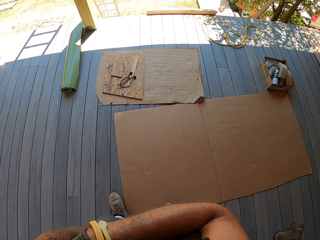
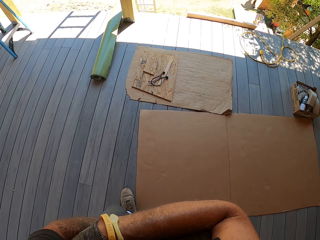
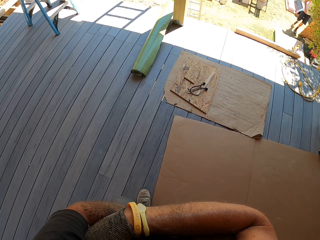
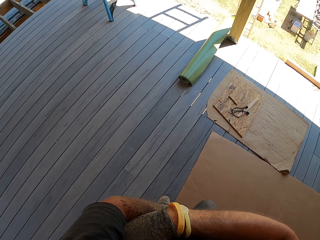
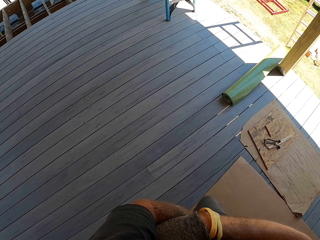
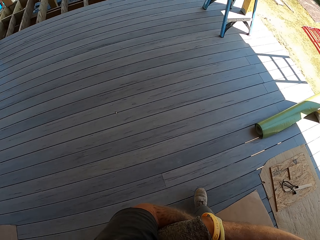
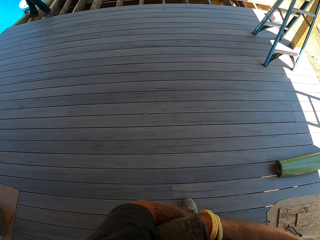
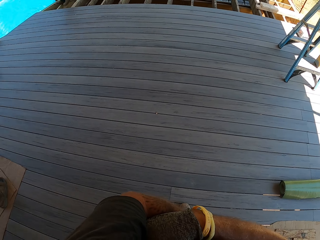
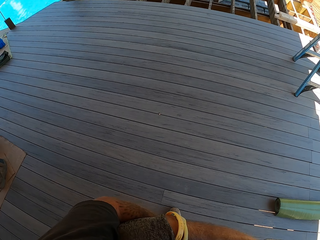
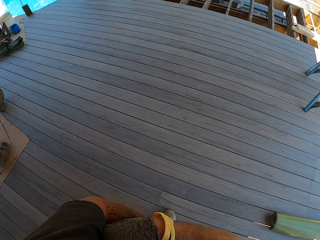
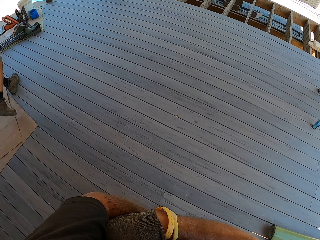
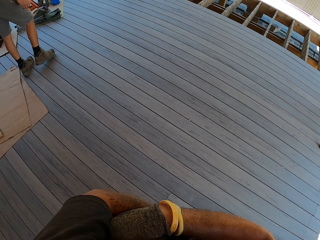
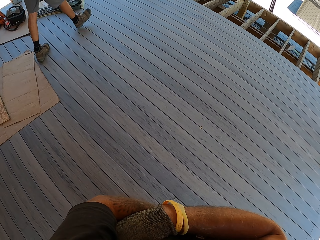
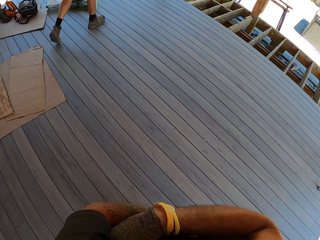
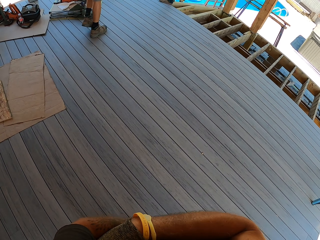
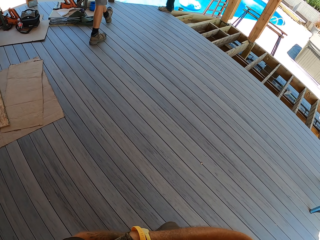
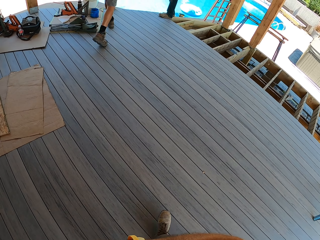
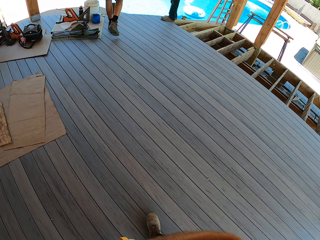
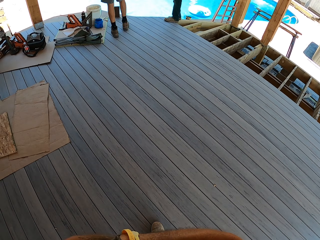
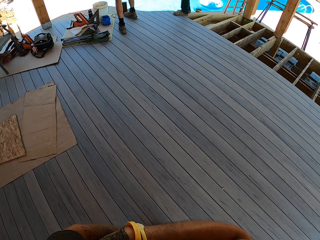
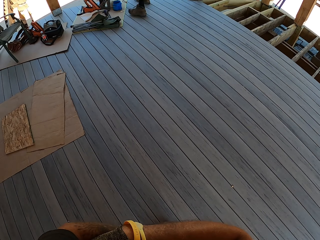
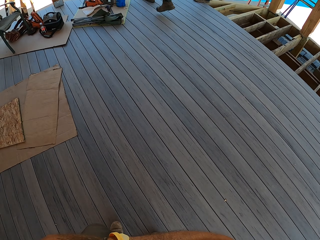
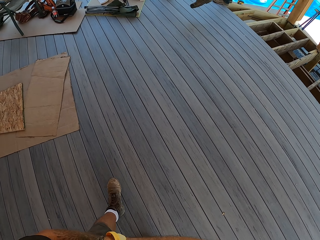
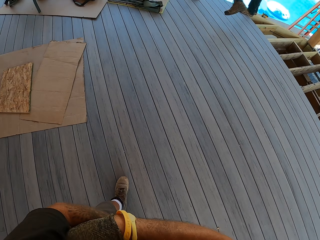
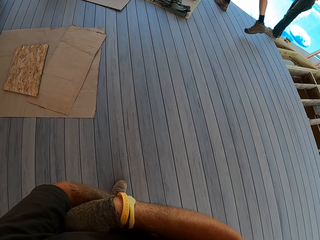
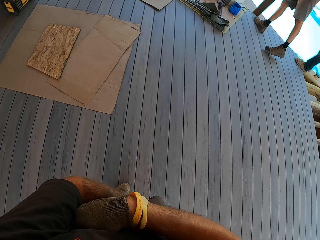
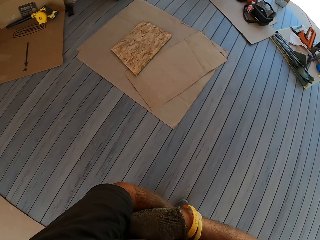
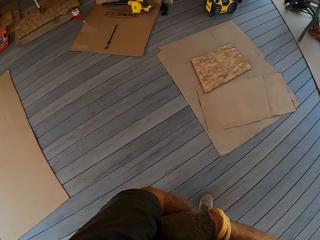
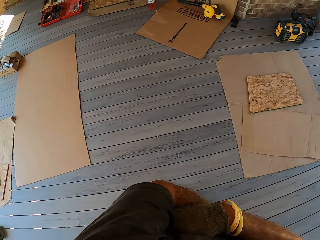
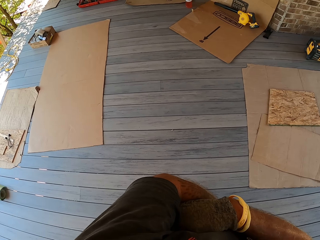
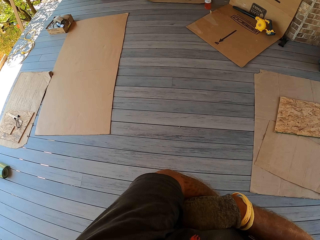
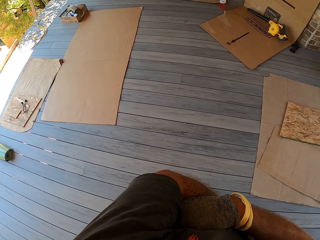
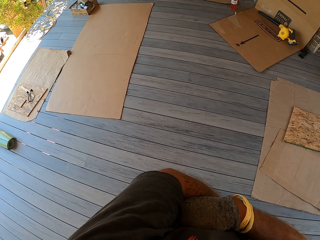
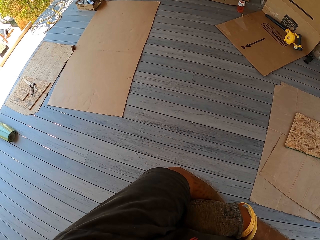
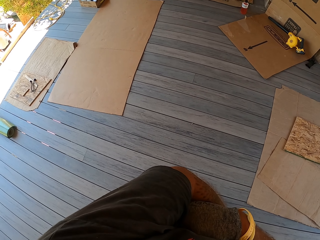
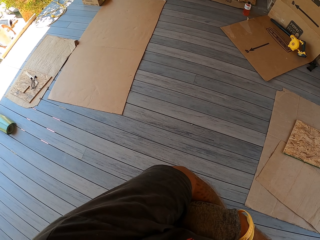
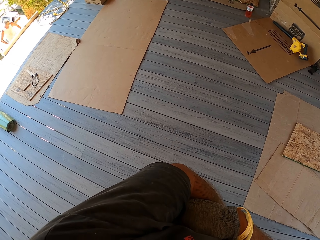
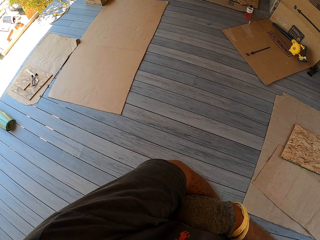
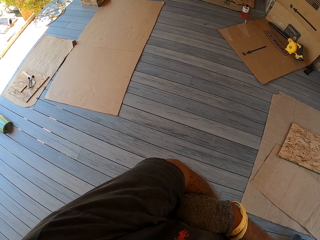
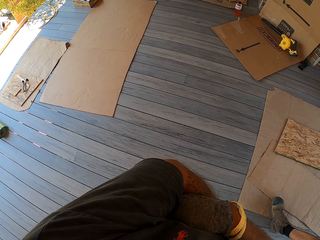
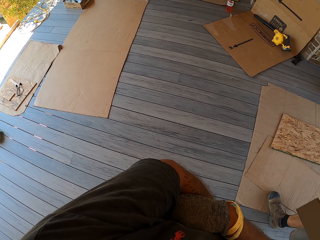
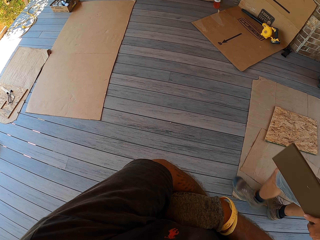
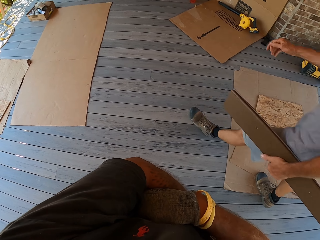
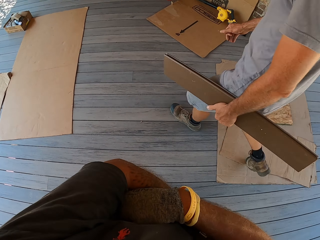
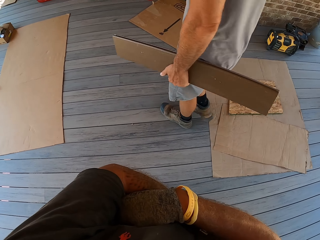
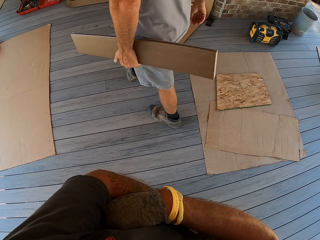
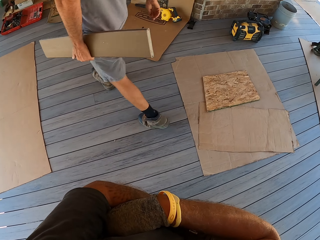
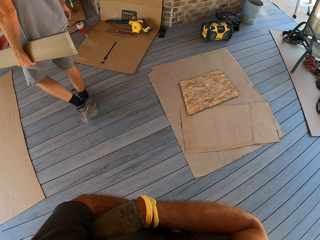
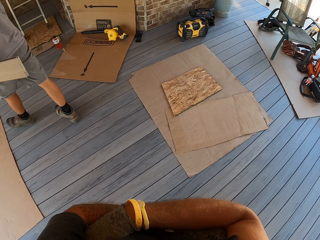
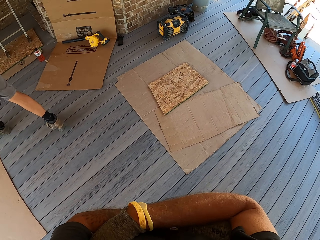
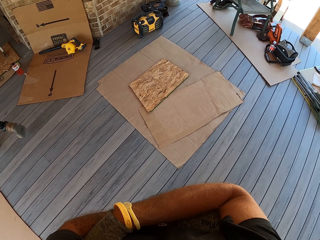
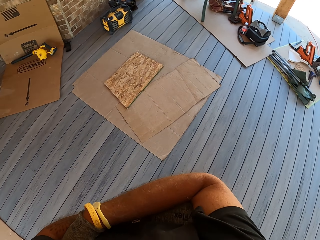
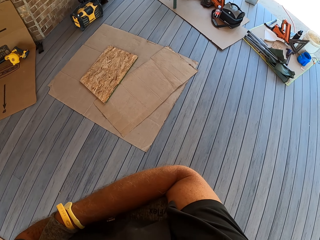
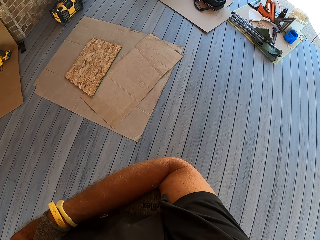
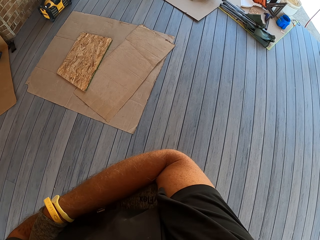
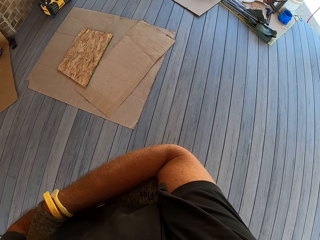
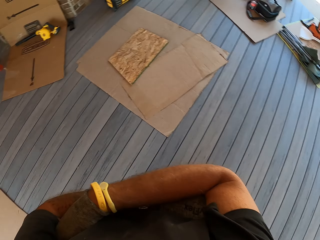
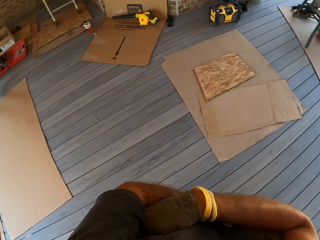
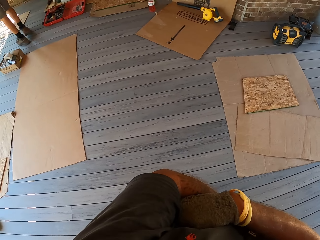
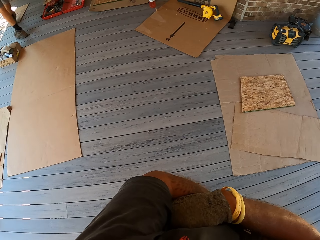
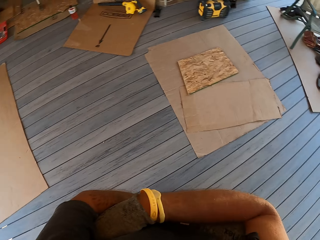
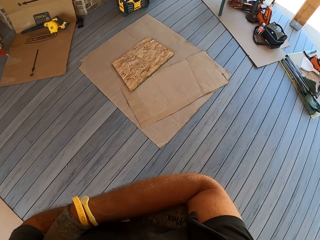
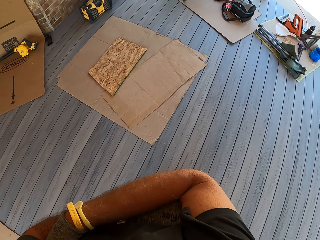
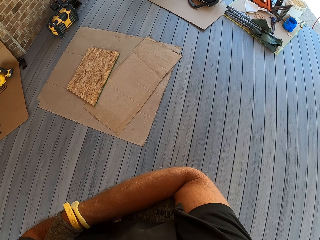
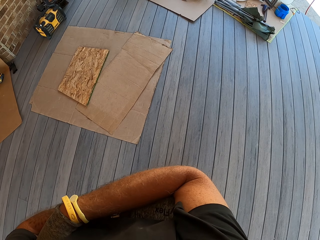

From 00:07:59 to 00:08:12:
The camera wearer walks on the floor. They look around. A man walks and carries wood. The camera wearer looks around.

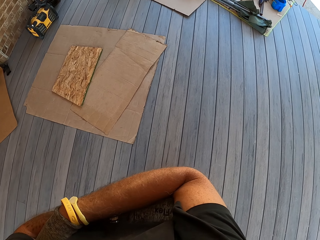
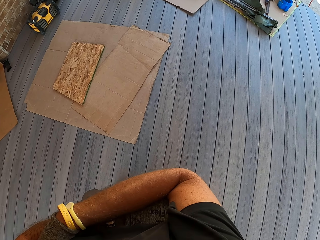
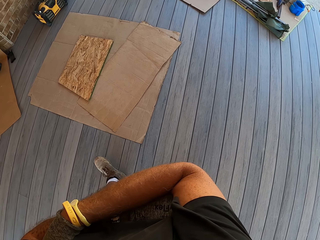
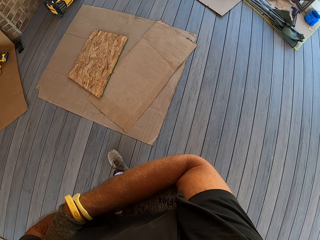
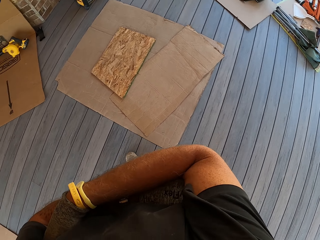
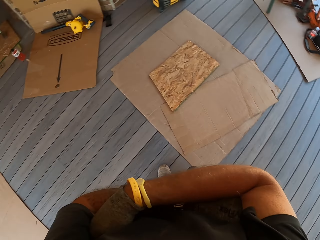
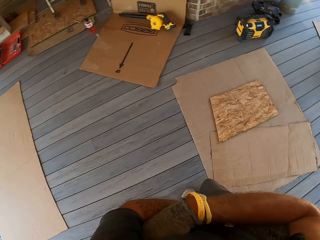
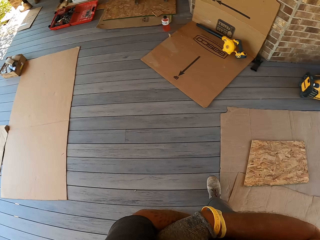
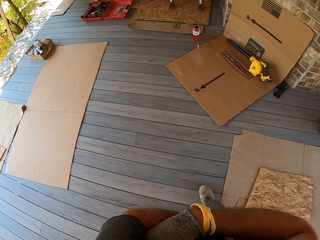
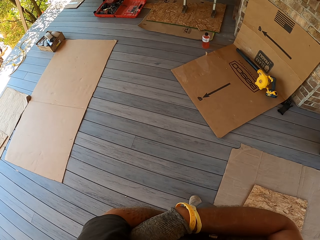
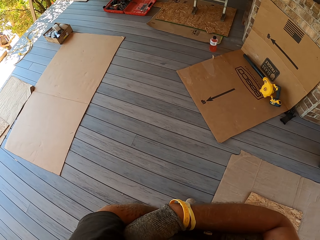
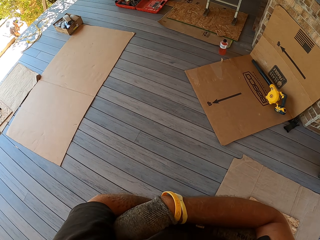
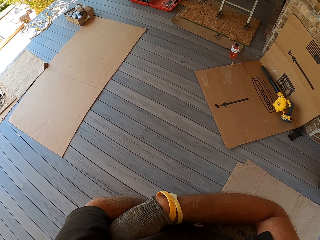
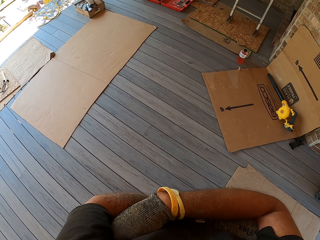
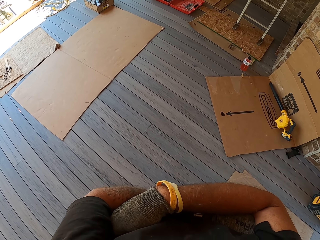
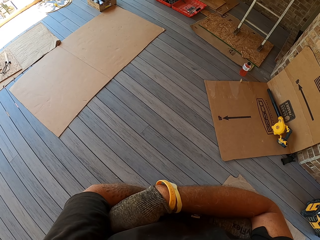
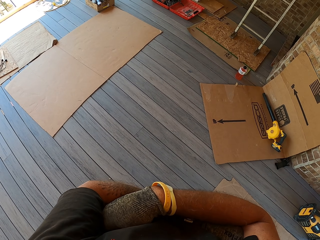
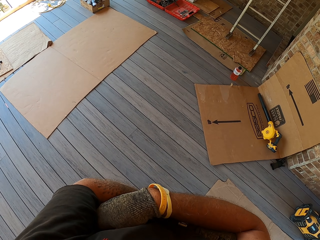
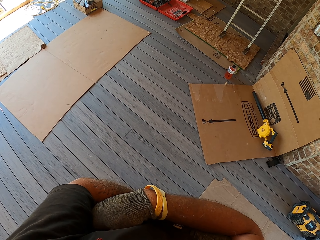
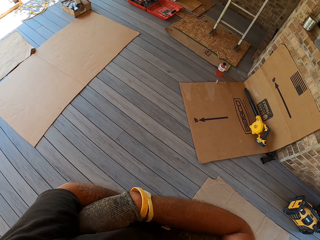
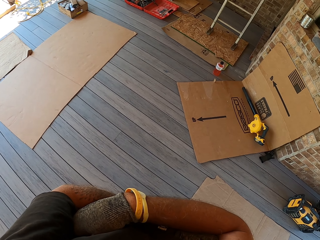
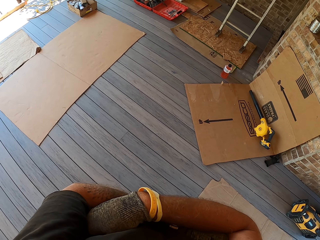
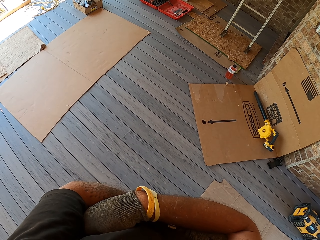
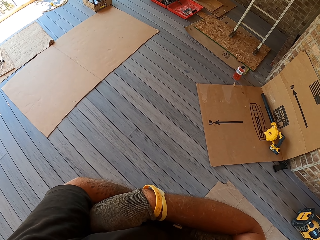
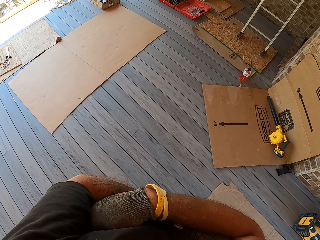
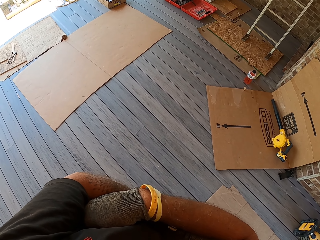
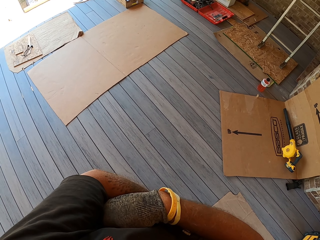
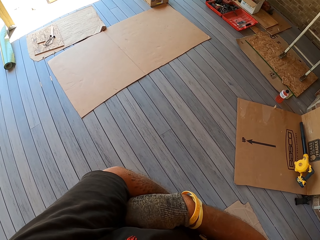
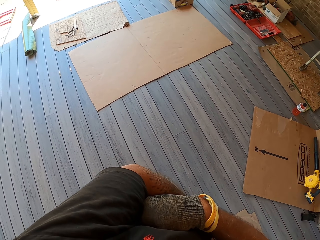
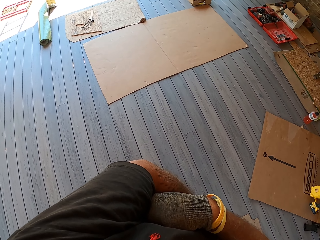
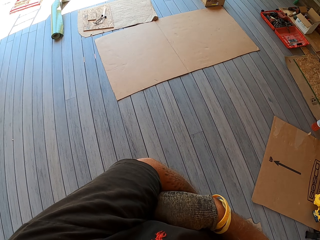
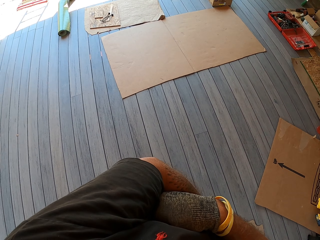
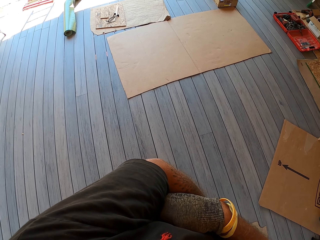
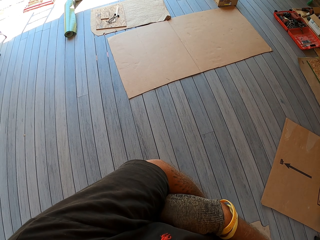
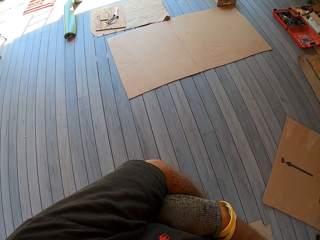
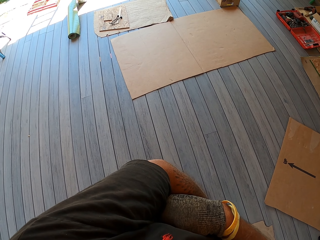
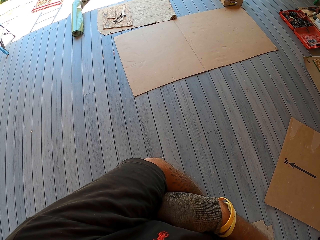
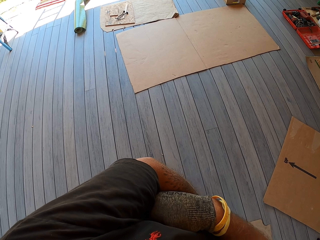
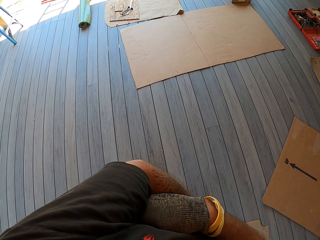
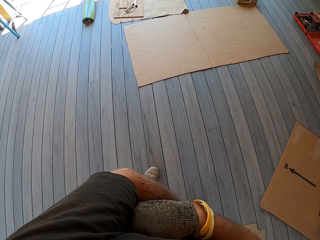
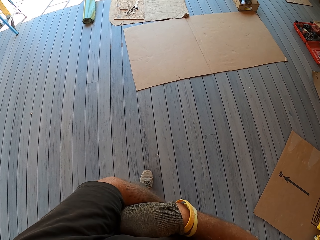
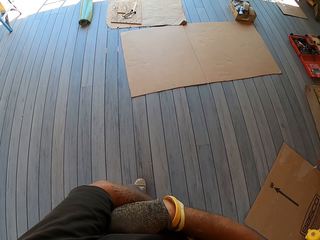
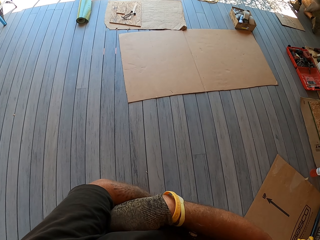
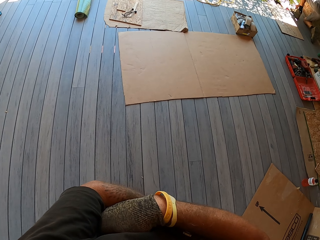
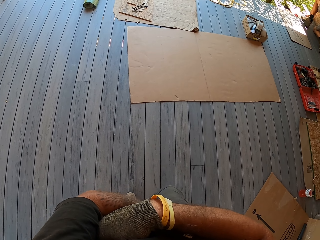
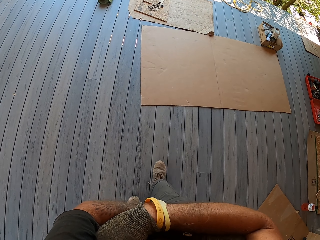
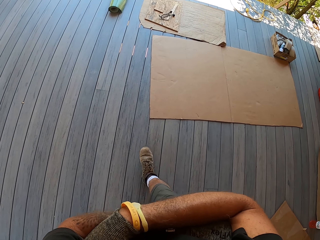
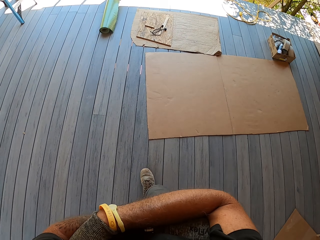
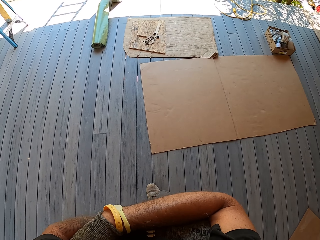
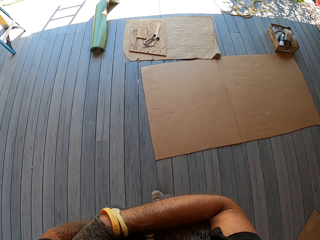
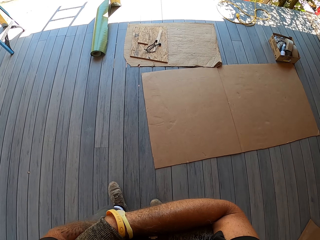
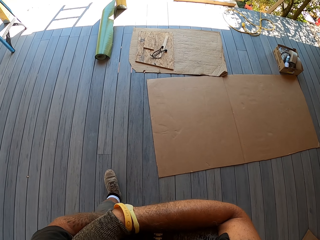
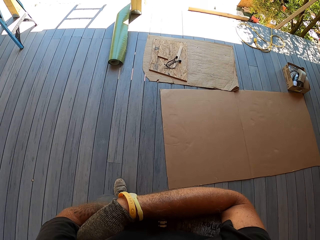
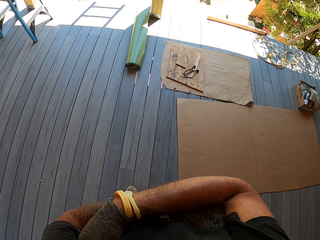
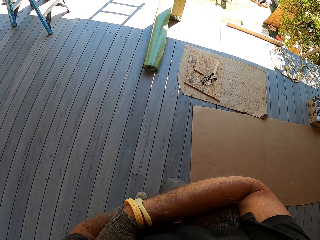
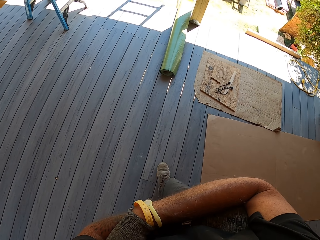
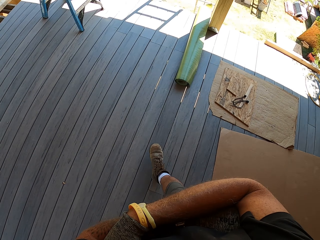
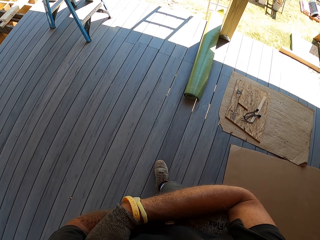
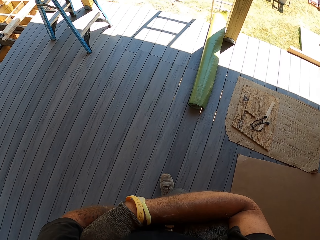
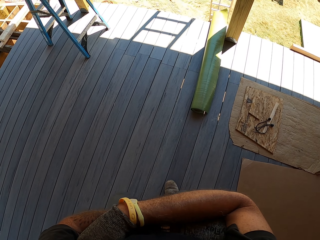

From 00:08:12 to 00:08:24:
The camera wearer walks on the floor. They look around. They walk around.
